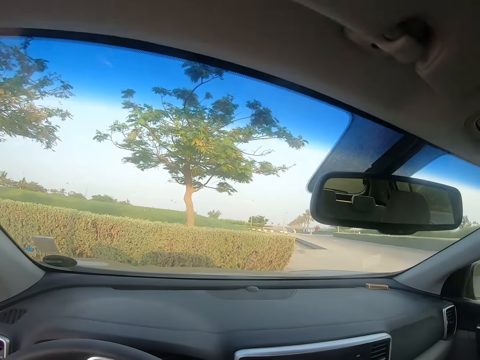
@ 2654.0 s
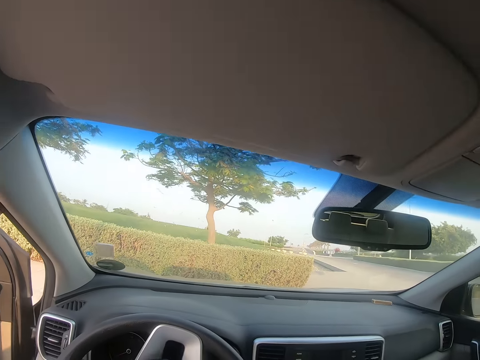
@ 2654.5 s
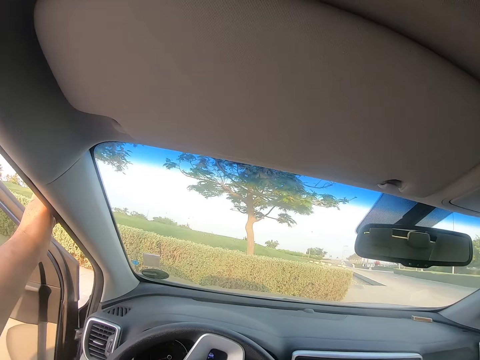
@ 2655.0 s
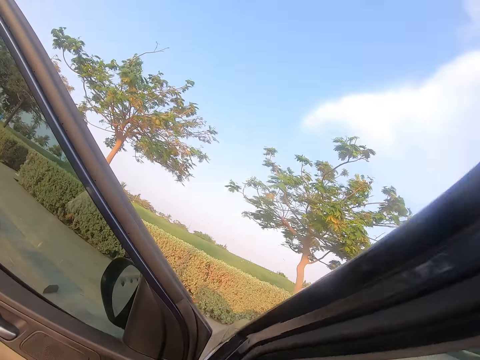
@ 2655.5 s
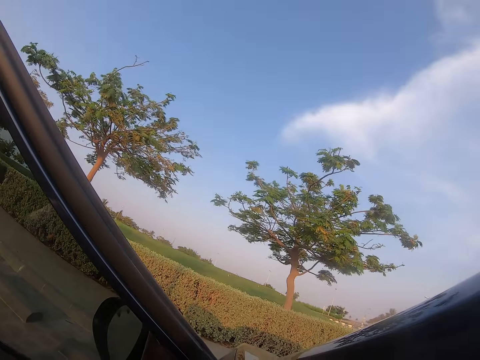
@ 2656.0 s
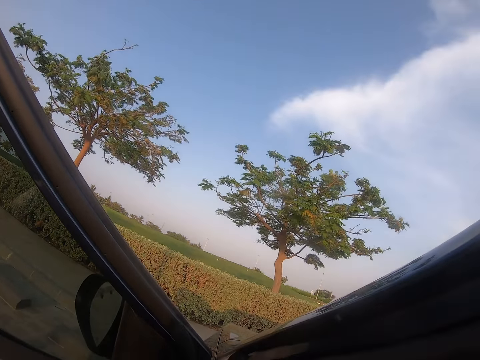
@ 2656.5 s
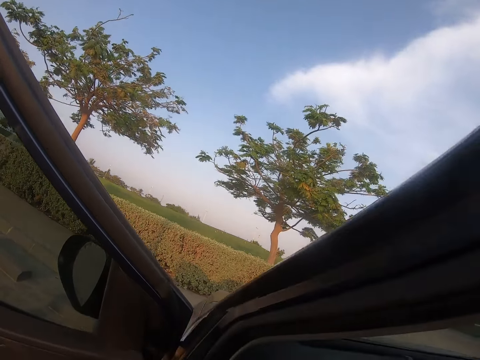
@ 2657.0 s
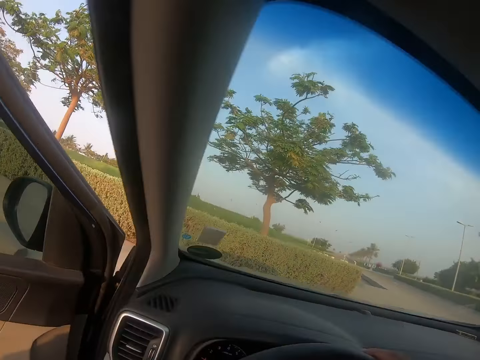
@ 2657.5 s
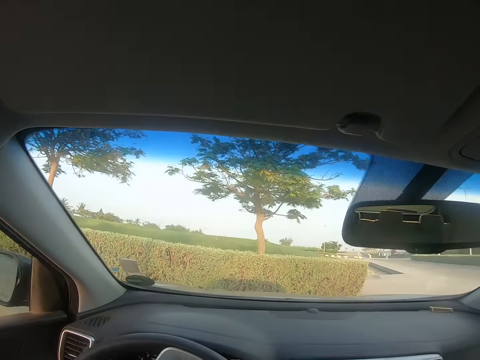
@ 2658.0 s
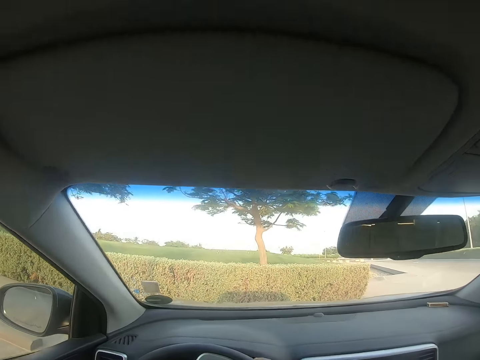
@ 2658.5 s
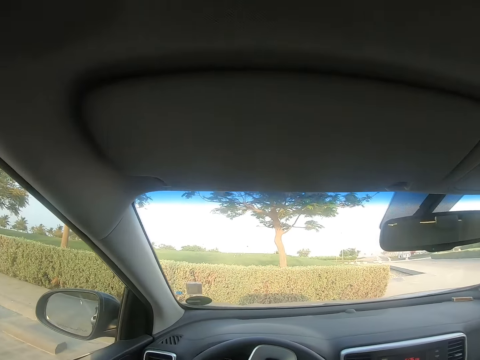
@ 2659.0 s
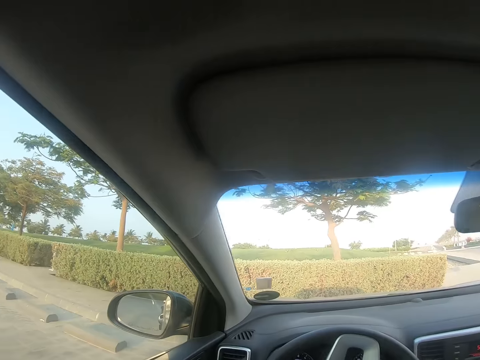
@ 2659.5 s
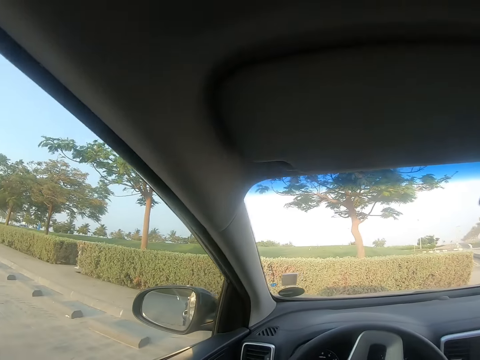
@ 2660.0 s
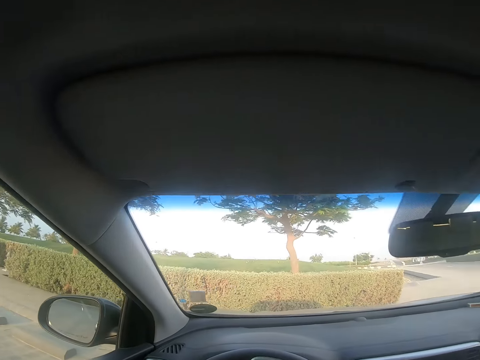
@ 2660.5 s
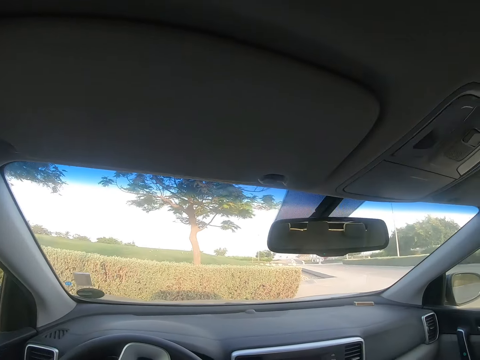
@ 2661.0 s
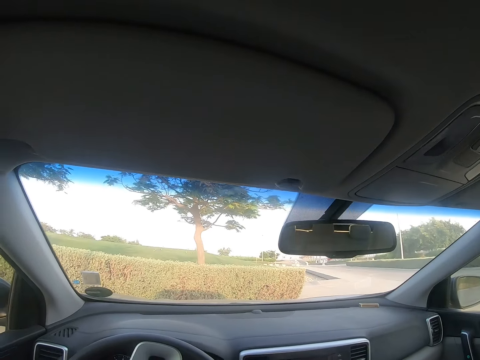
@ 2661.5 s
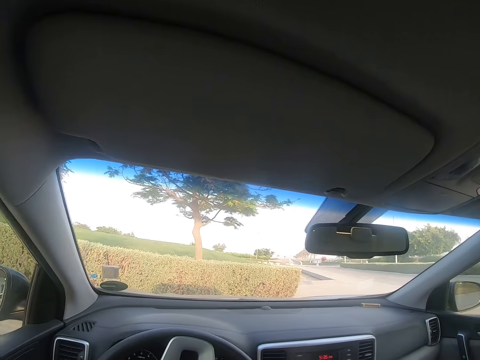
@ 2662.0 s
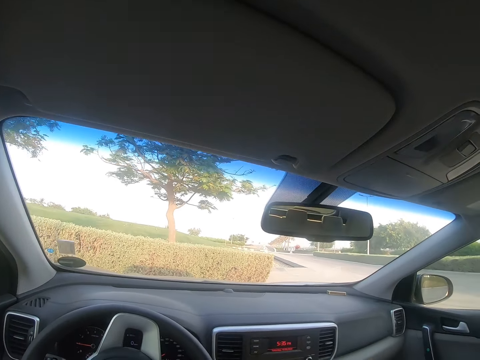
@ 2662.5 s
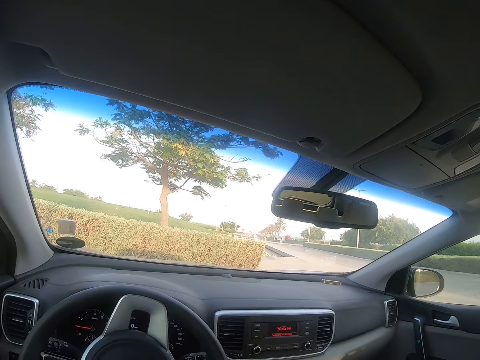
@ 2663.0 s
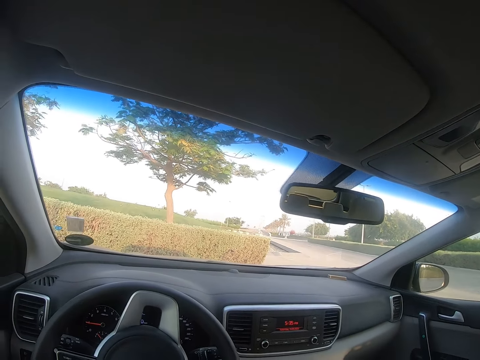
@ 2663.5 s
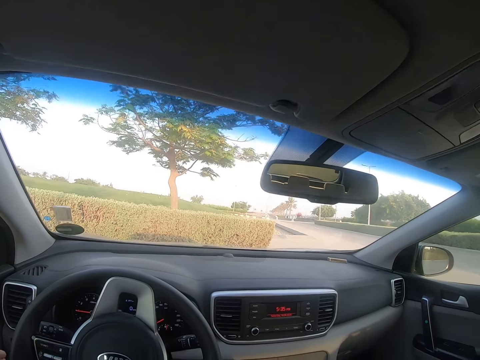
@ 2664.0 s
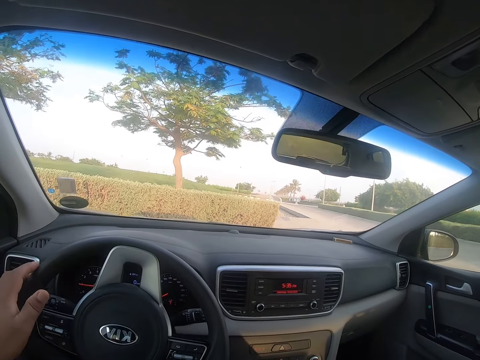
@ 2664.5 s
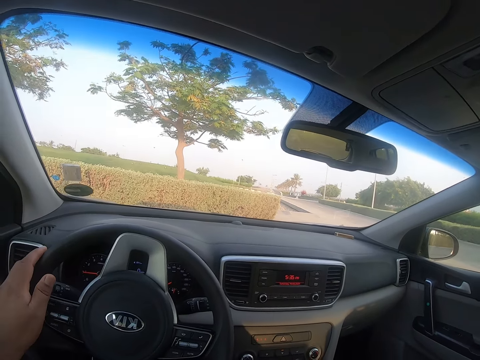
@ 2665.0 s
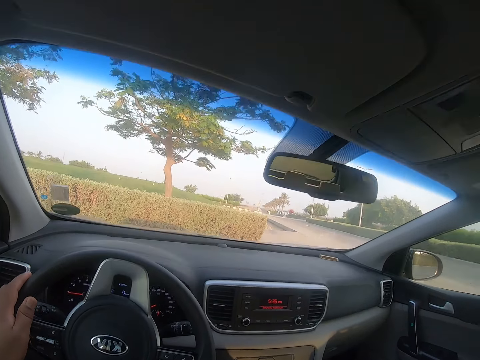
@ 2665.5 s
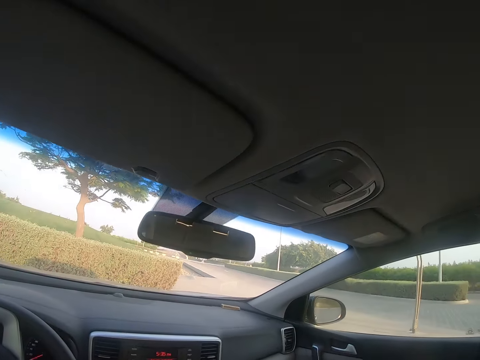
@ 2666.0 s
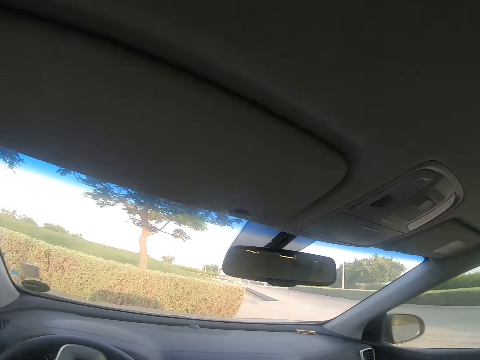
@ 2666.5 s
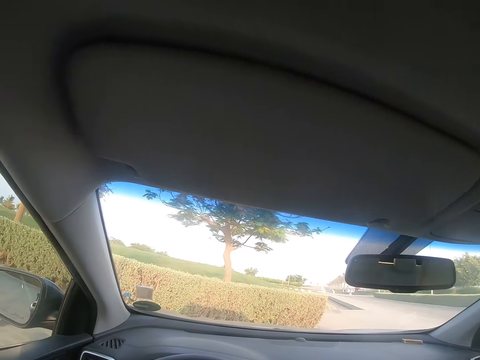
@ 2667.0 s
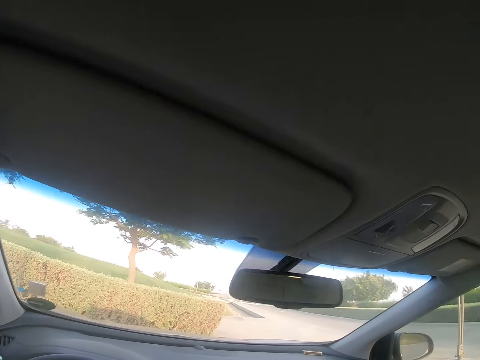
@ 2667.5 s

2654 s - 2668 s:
The camera wearer closes the vehicle door. They hold the steering wheel with the left hand.

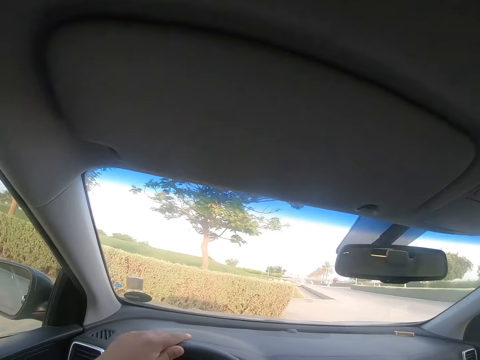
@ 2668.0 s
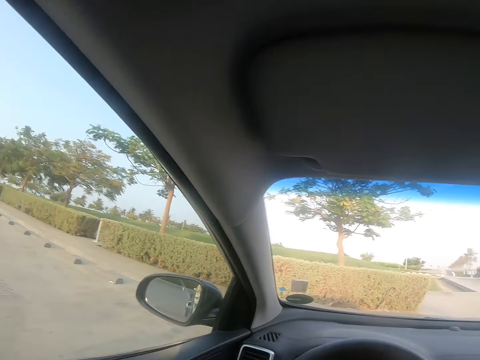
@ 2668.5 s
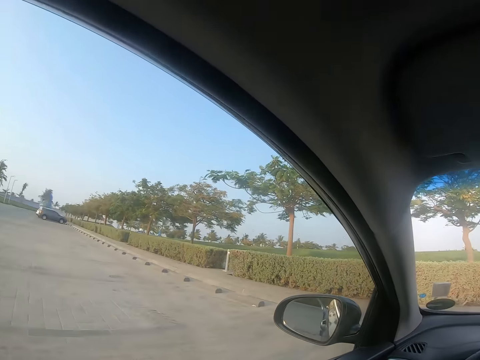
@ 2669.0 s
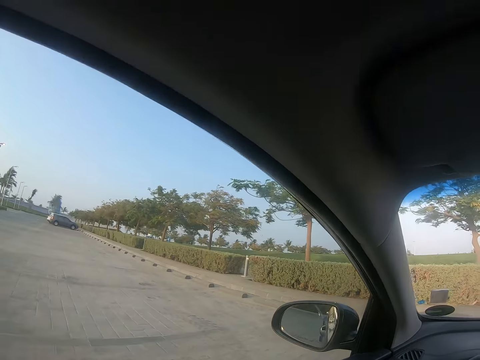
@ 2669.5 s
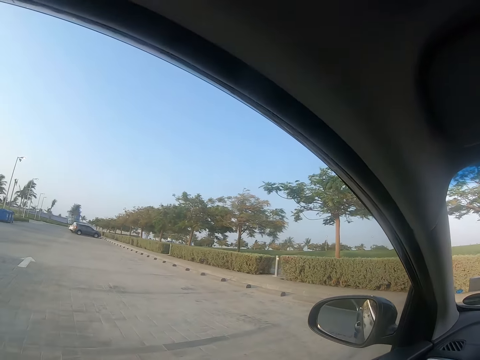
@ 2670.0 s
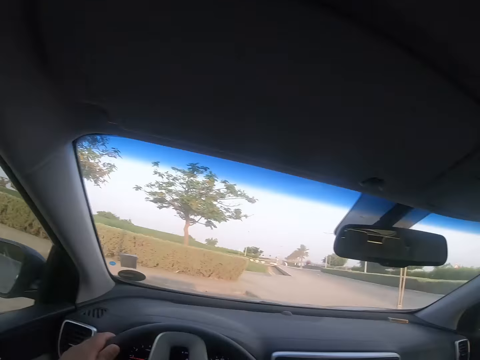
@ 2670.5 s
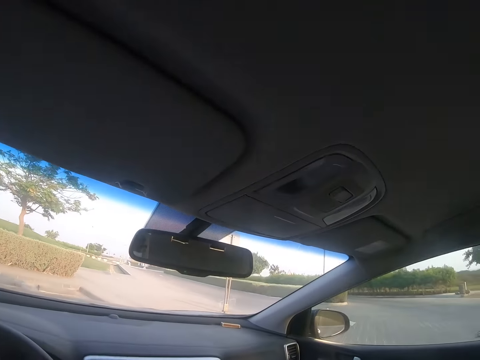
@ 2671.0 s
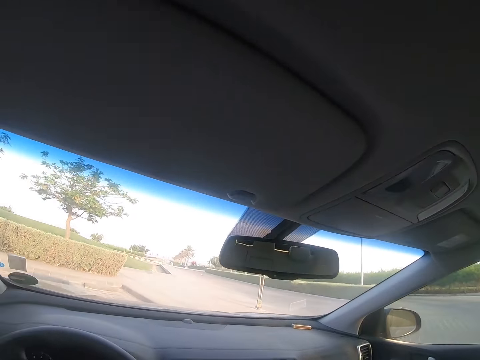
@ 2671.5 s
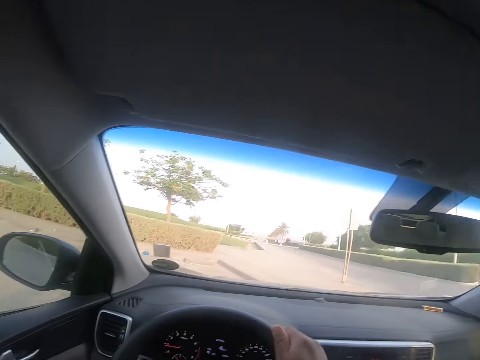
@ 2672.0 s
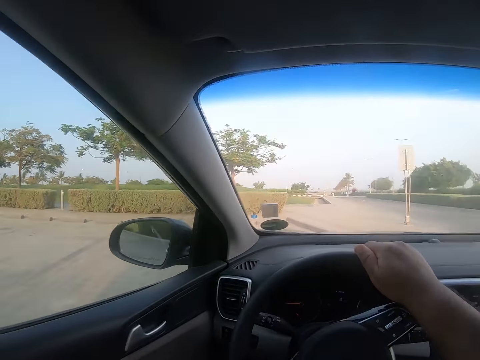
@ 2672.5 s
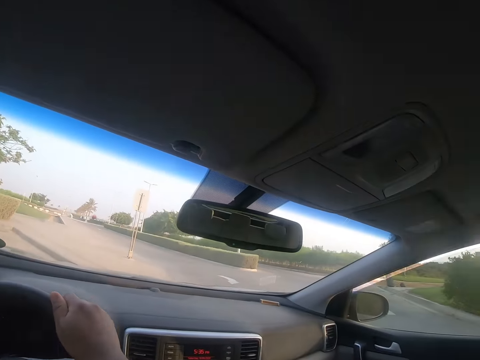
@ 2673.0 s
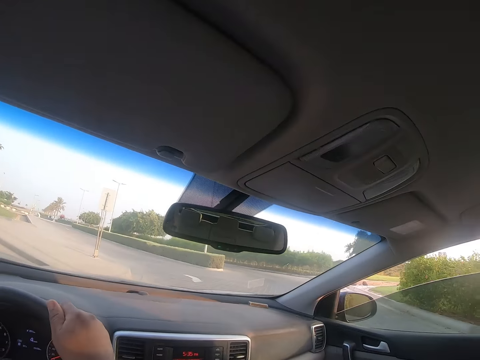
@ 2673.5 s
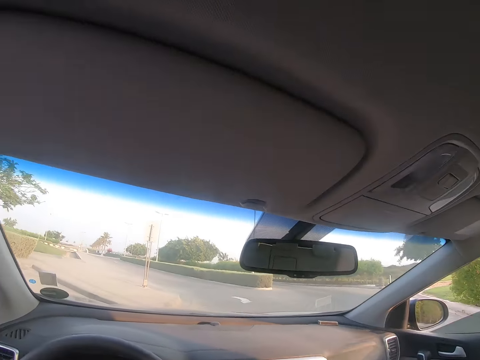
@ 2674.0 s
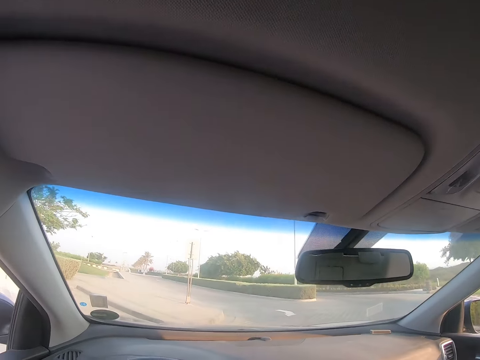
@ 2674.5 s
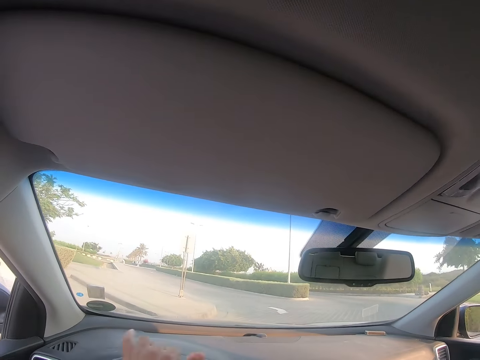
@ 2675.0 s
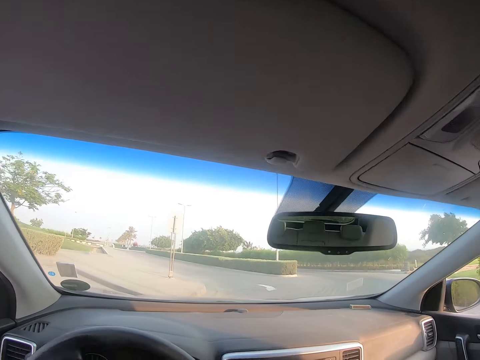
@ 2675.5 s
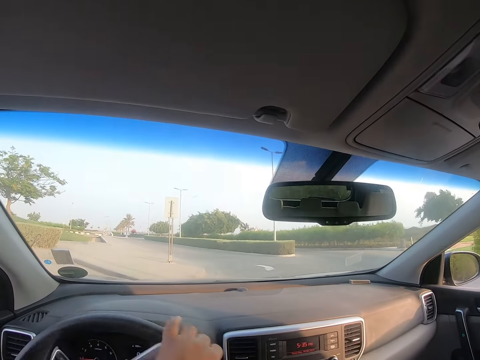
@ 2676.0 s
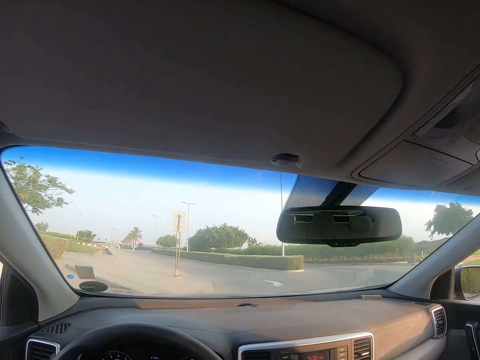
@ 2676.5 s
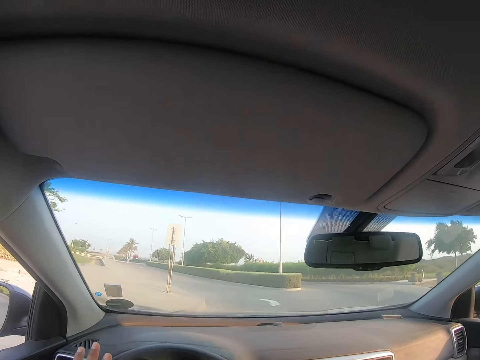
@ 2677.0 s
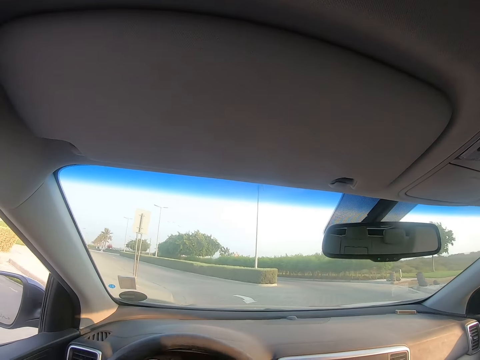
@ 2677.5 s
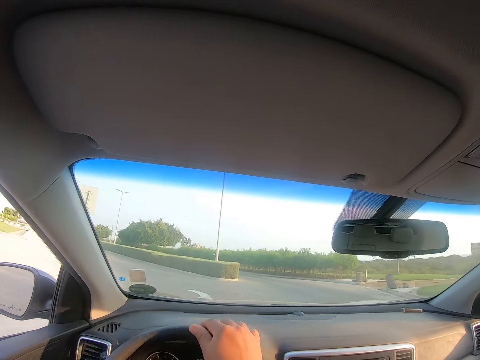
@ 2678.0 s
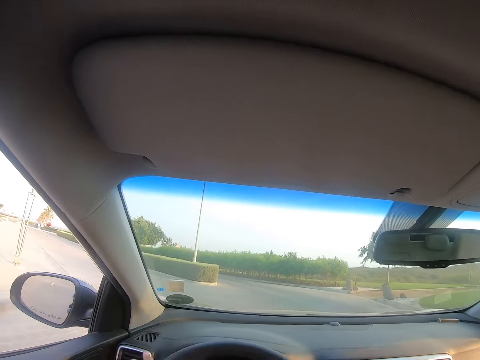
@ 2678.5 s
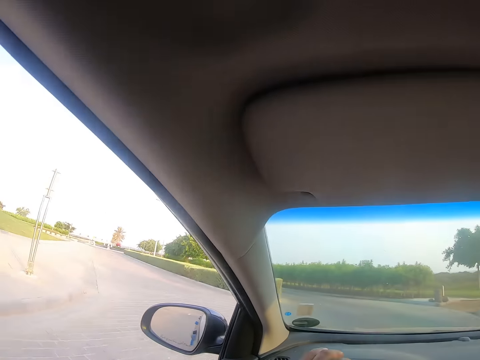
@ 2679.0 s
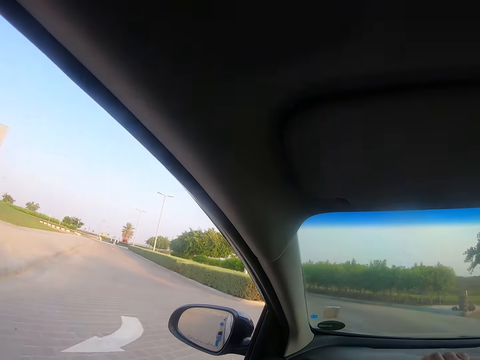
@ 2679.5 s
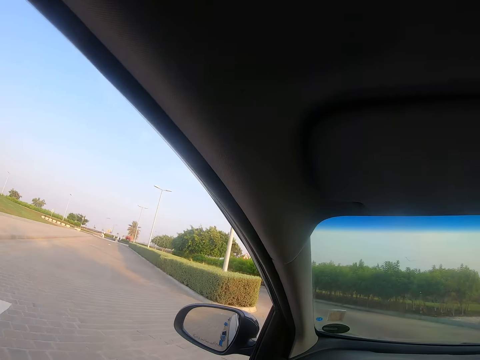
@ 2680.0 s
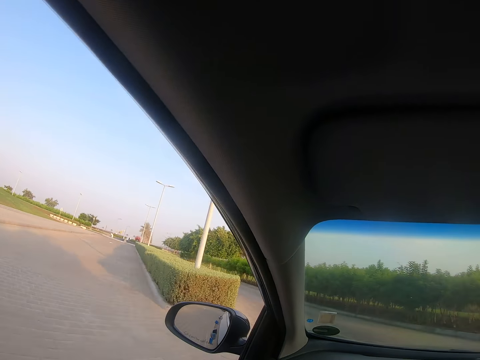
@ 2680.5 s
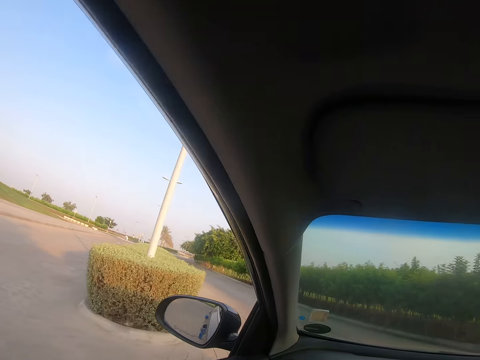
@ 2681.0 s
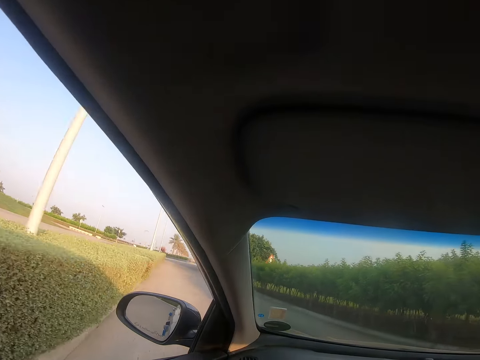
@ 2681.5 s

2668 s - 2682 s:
The camera wearer looks through the vehicle window, reverses the vehicle, and looks through the windscreen. They turn the vehicle steering. They drive the car. They drive the vehicle. They look through the vehicle window.
